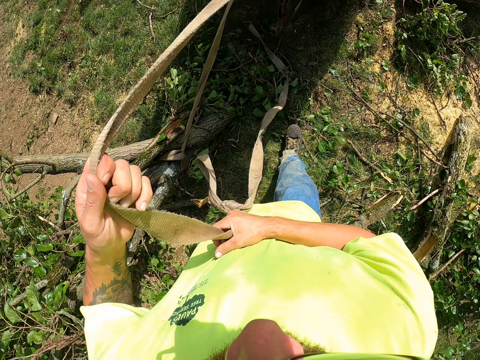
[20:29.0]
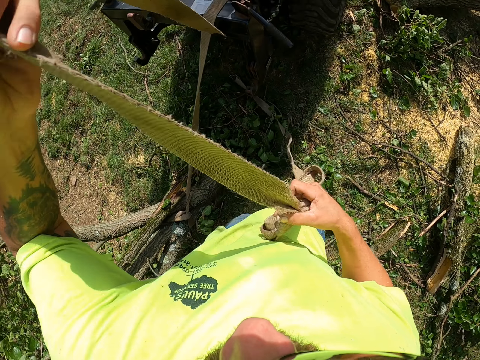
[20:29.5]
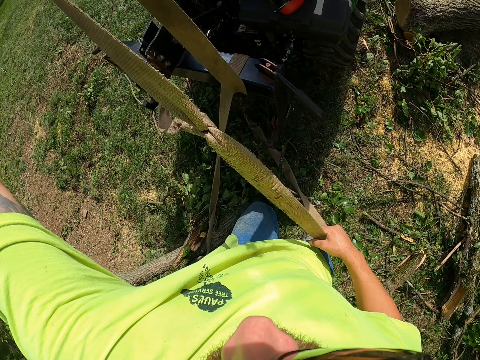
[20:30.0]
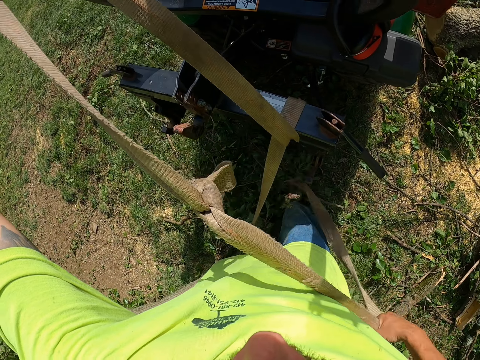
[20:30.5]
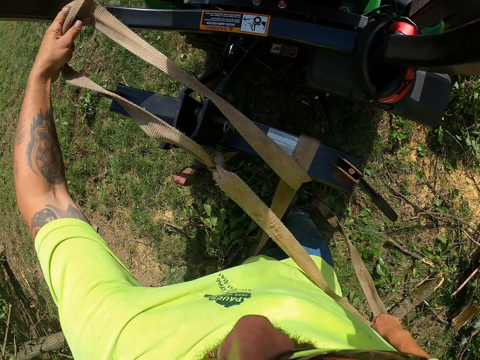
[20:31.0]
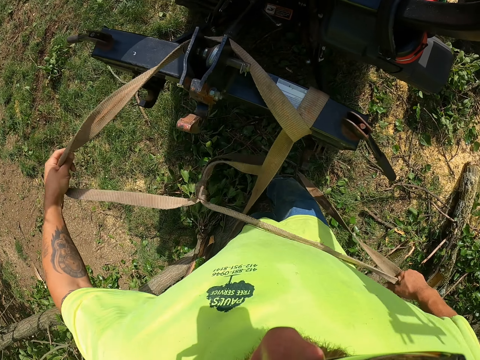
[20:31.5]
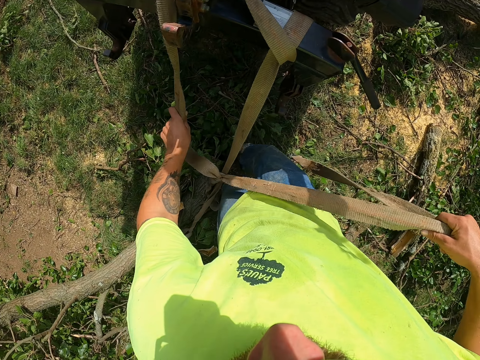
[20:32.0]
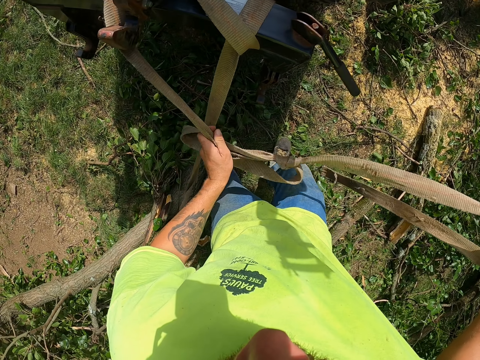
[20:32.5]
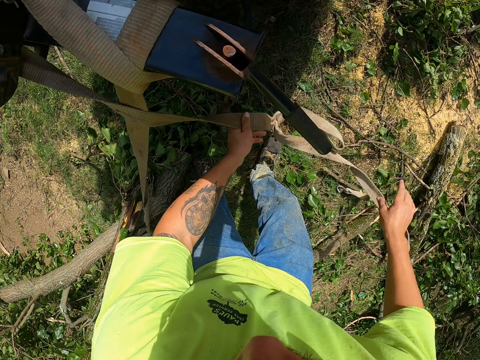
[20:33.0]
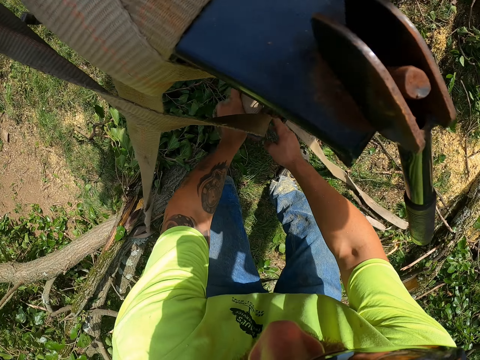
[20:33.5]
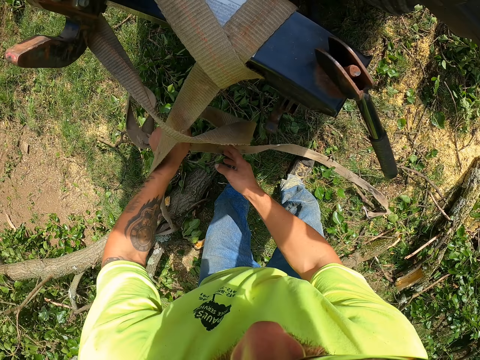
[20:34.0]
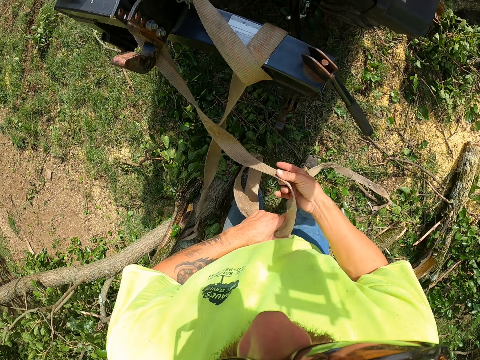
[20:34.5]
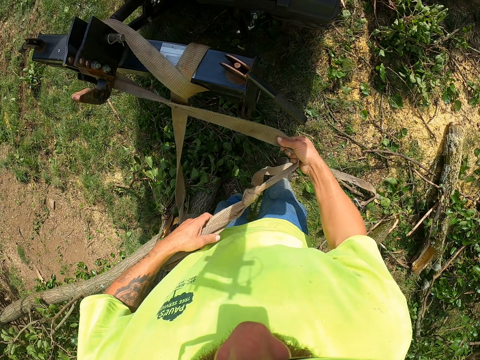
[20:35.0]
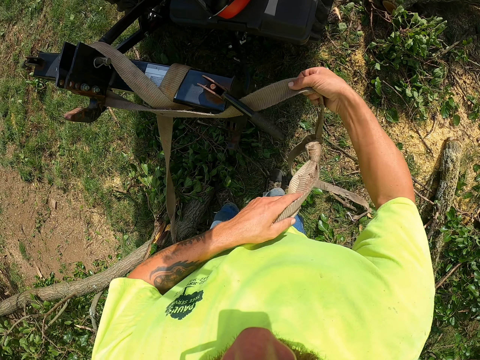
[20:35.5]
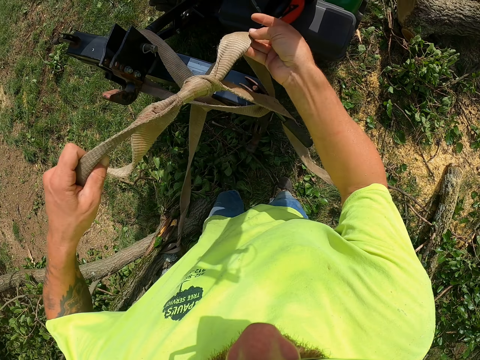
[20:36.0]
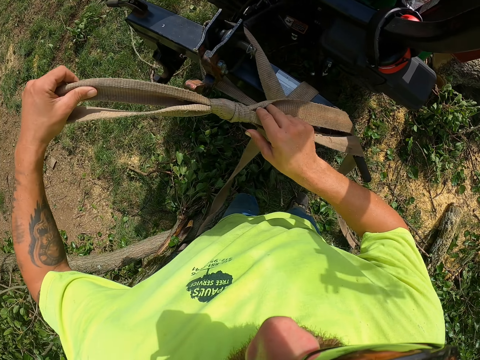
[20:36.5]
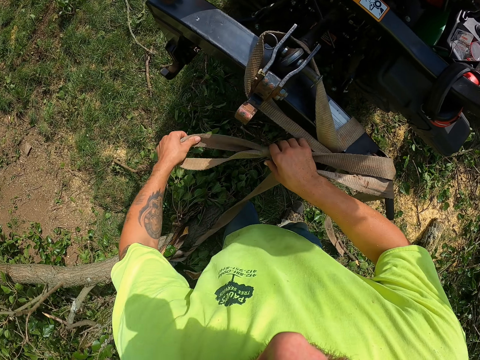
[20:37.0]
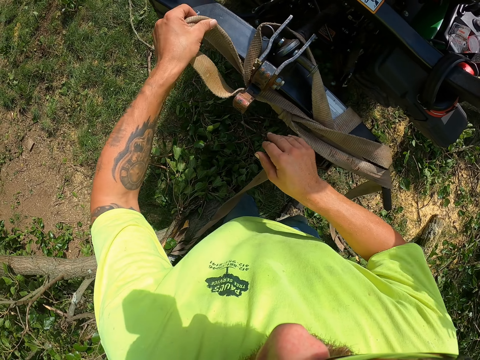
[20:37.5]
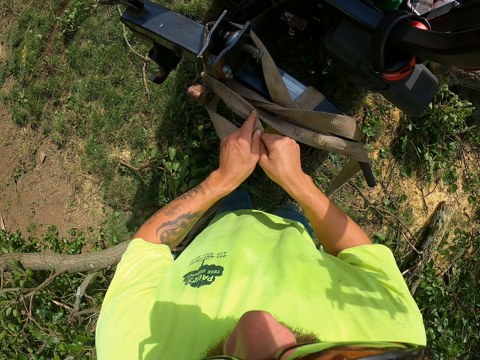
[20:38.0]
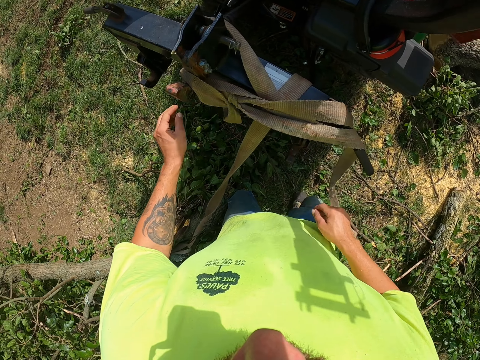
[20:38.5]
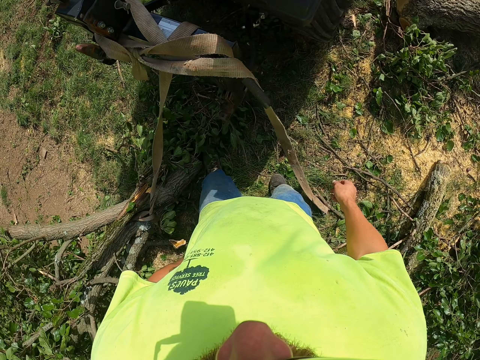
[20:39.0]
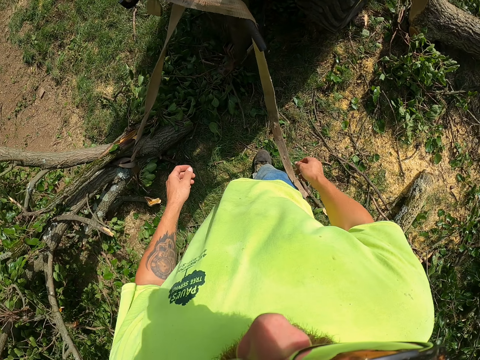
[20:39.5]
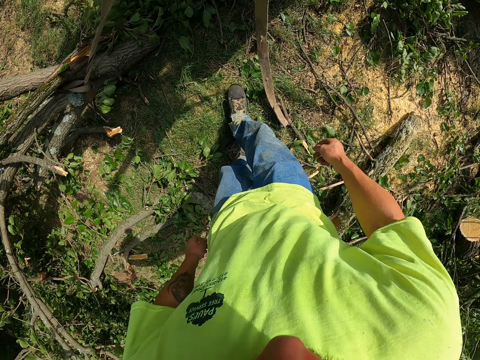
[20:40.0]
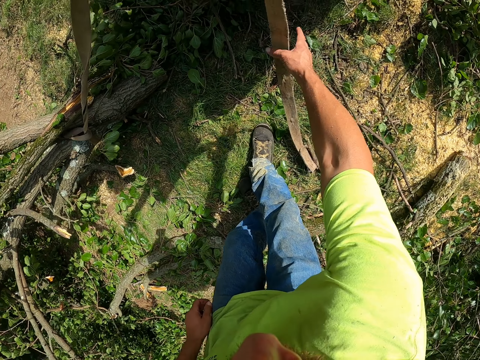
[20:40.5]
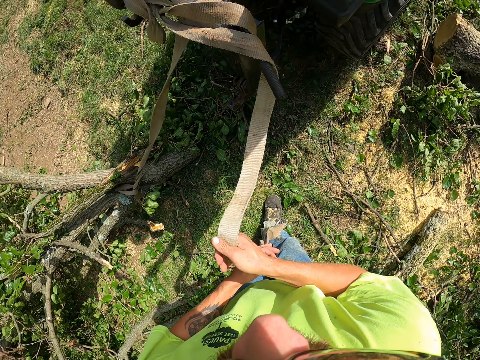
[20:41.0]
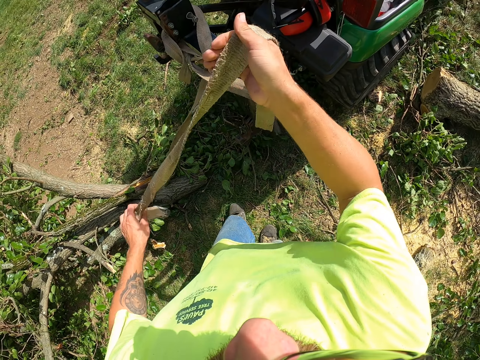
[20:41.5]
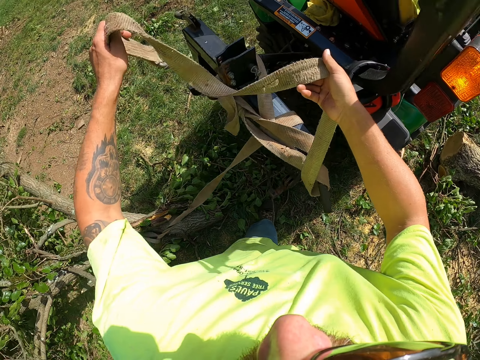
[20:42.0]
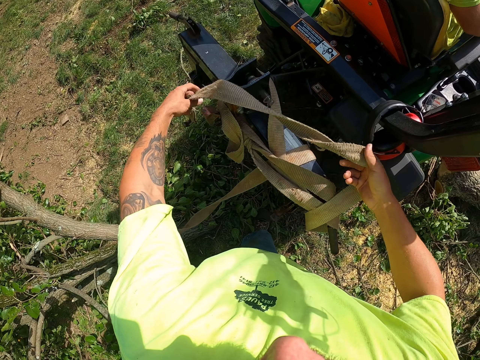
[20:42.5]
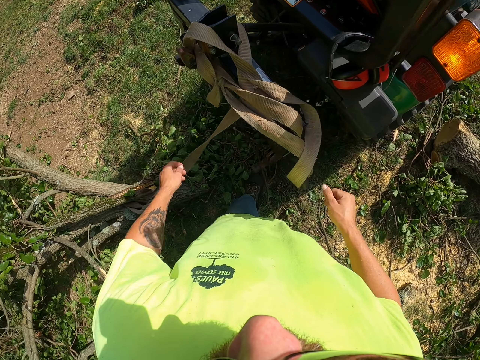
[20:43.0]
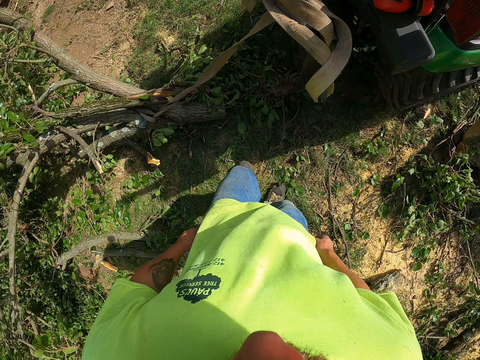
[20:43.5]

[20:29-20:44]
The camera wearer ties the belt on the tractor.

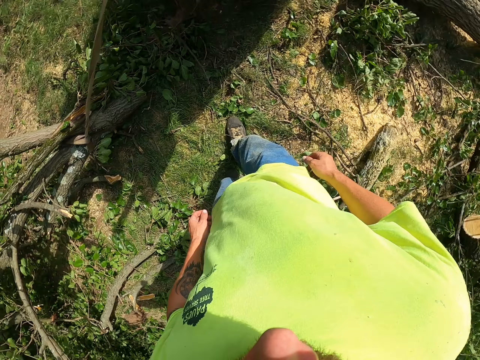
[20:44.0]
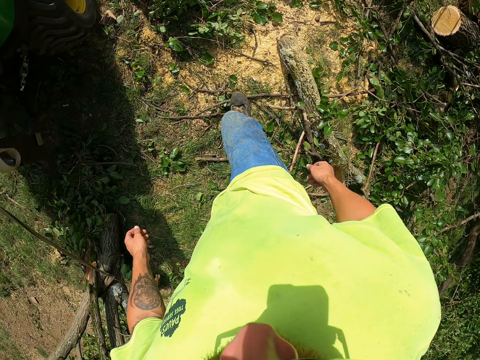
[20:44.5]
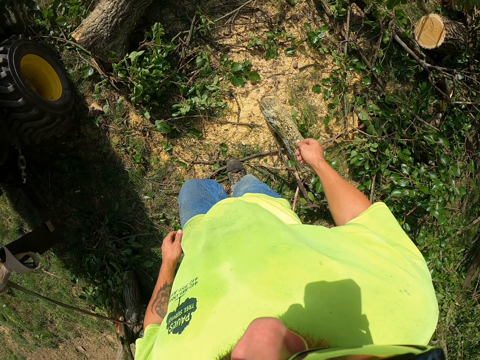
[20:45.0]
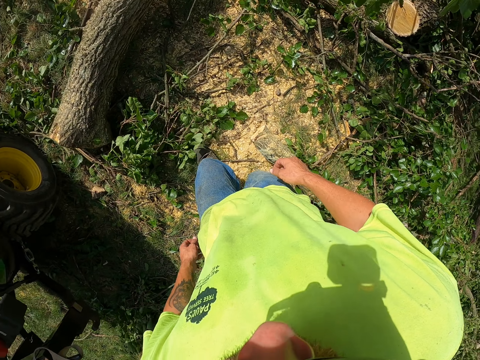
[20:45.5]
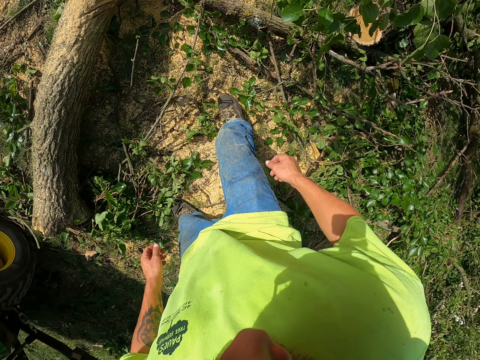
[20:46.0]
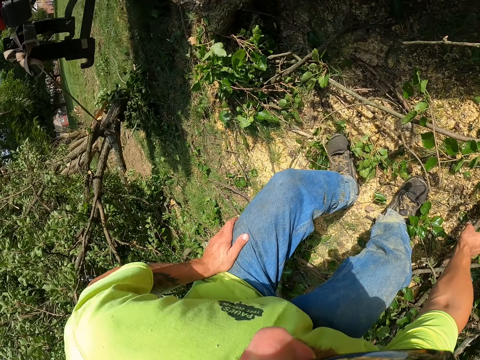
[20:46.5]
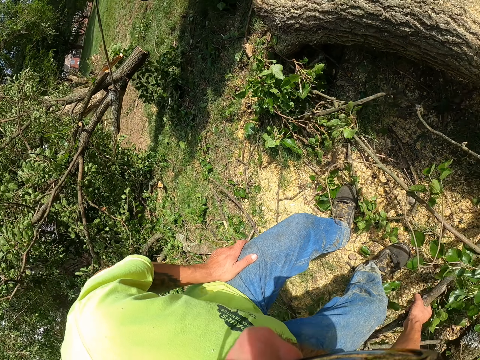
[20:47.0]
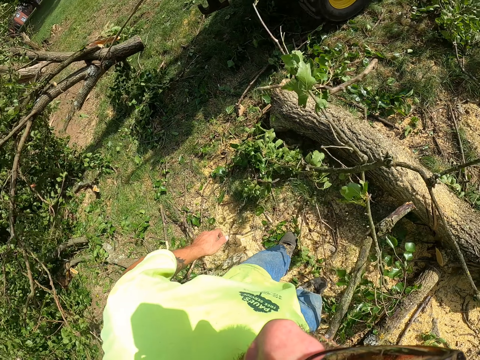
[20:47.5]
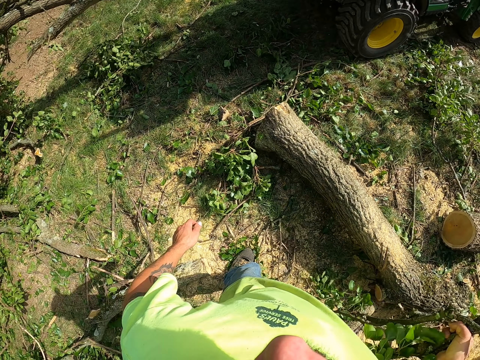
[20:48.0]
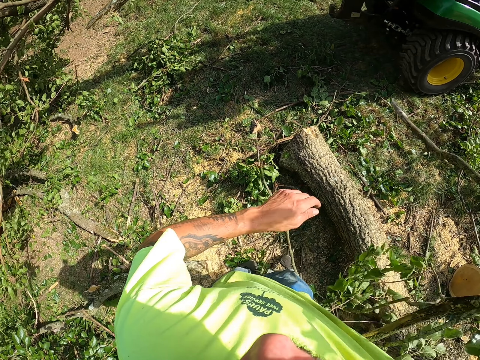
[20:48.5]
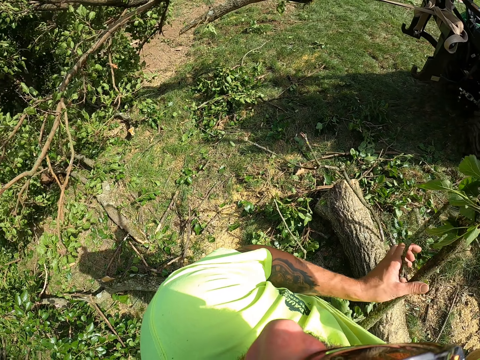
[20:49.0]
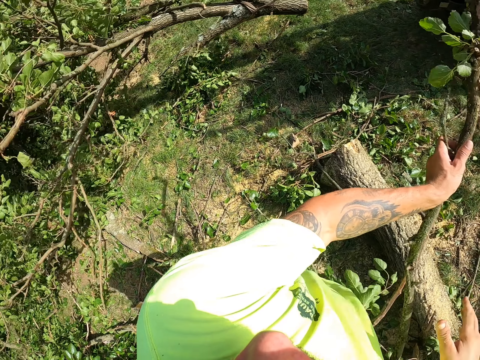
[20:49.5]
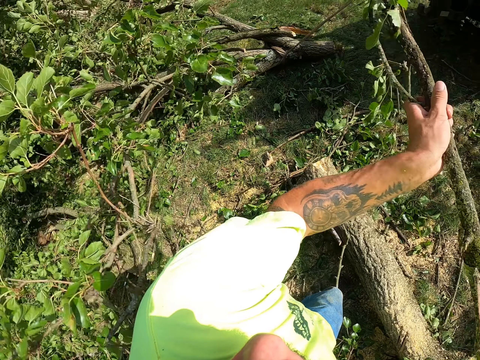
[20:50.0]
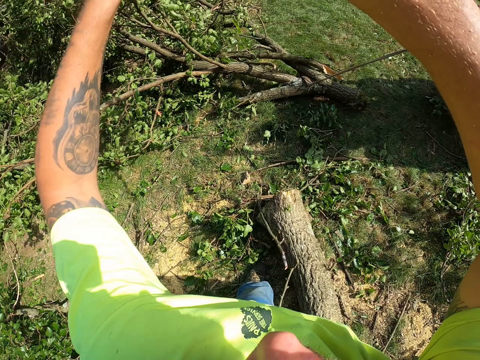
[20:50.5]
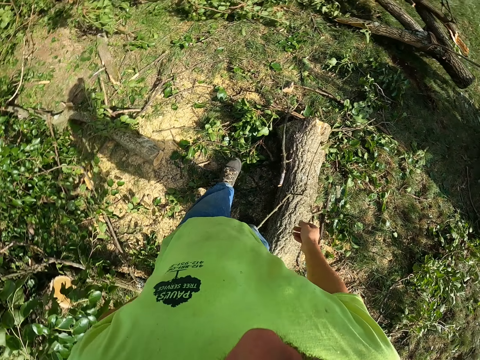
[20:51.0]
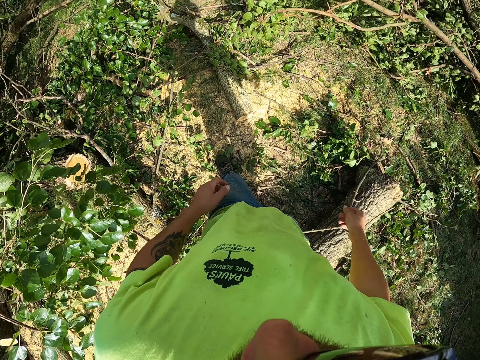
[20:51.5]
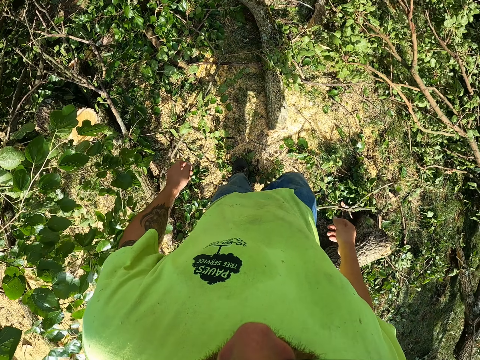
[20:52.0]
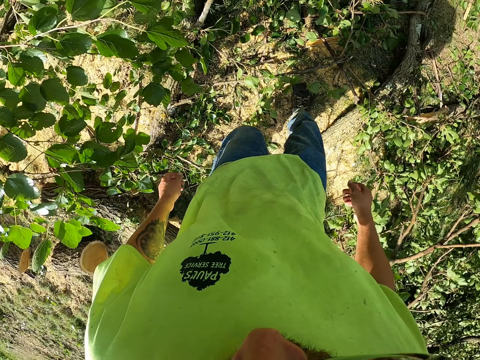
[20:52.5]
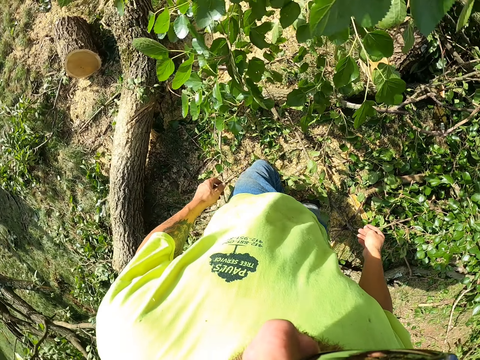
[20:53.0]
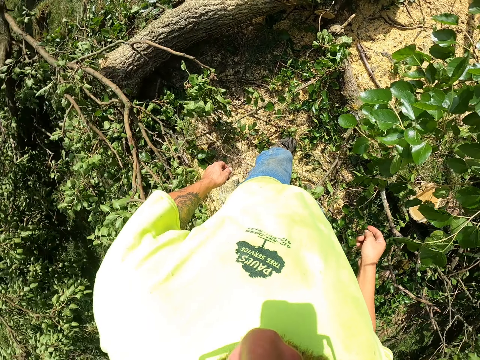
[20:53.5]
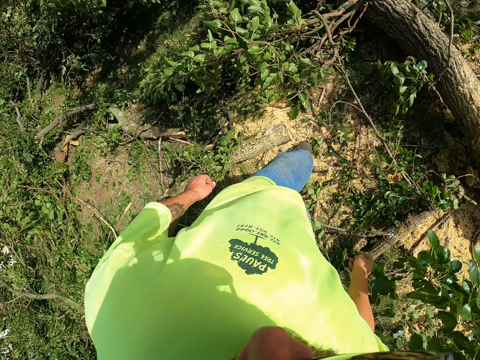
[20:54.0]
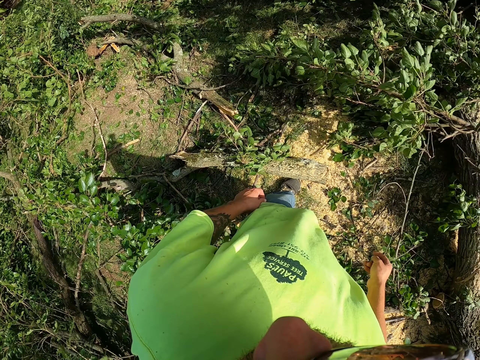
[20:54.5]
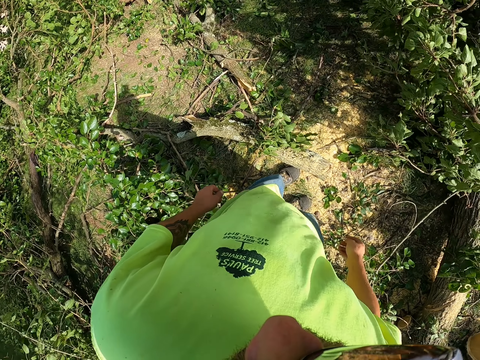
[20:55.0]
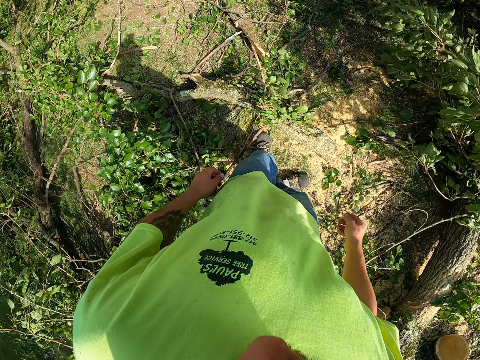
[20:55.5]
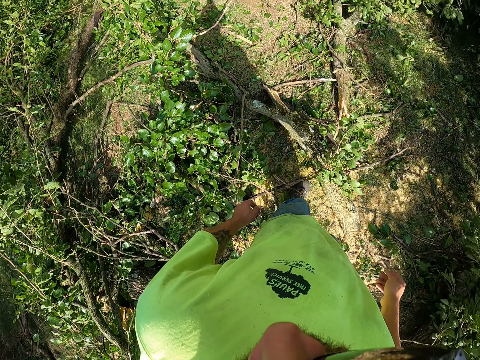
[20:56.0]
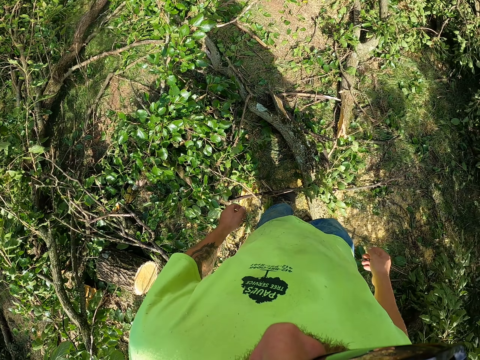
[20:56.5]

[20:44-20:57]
The camera wearer places his left hand on his left leg. He picks up a branch from the ground with his right hand. He holds the branch in his right hand with his left hand. He throws the branch in his hands on the ground.
